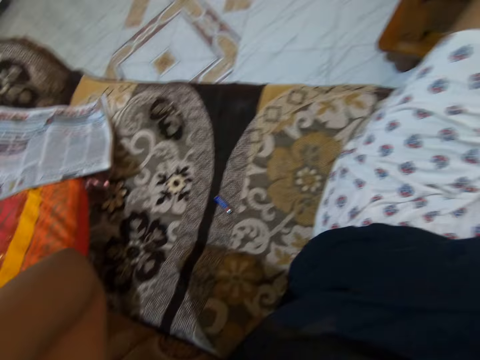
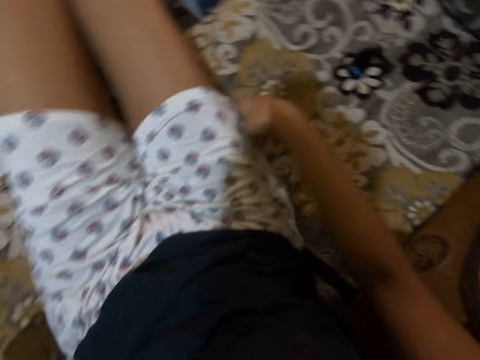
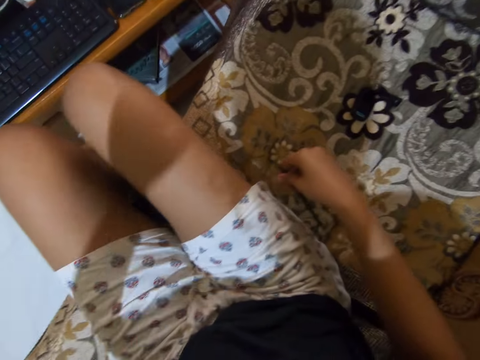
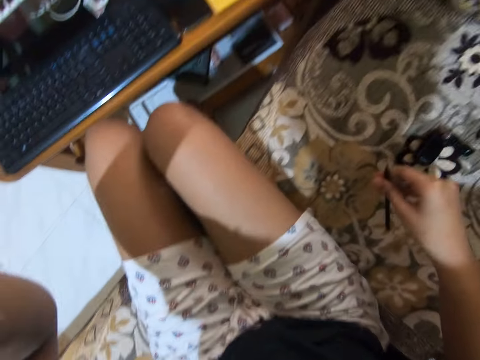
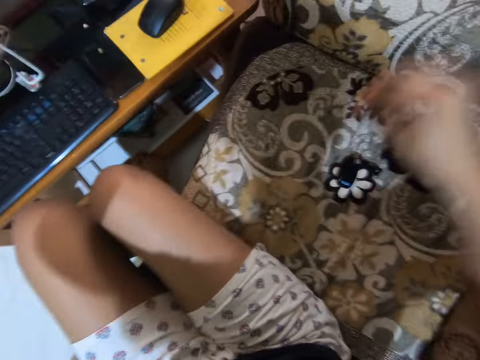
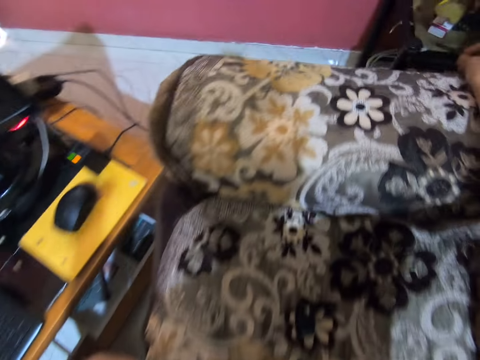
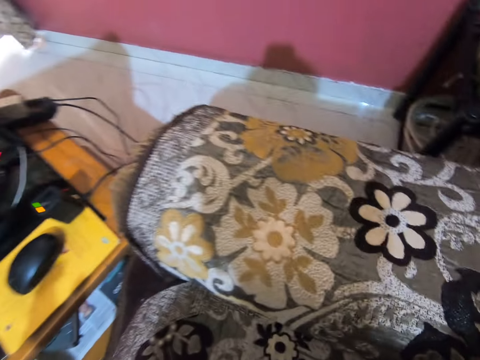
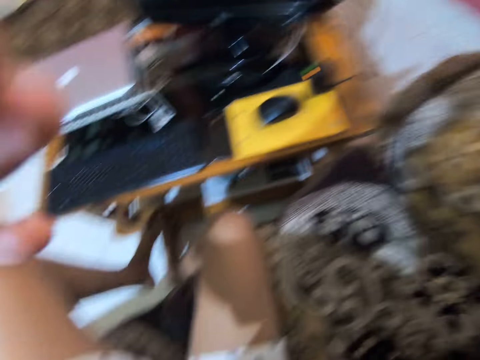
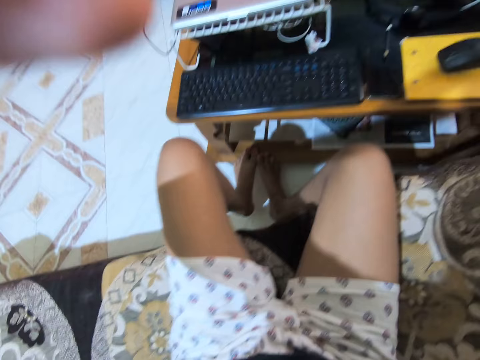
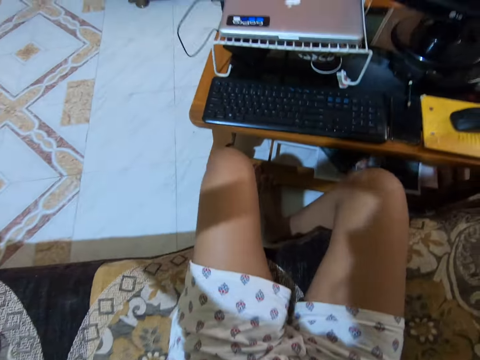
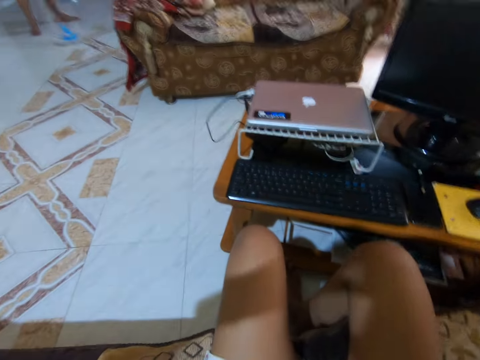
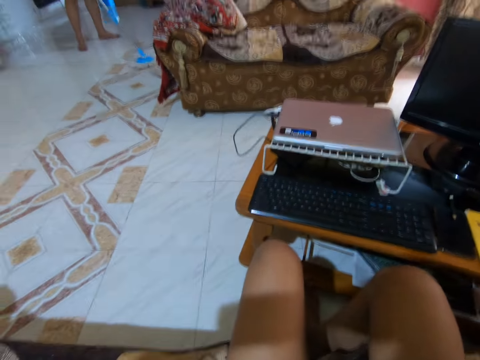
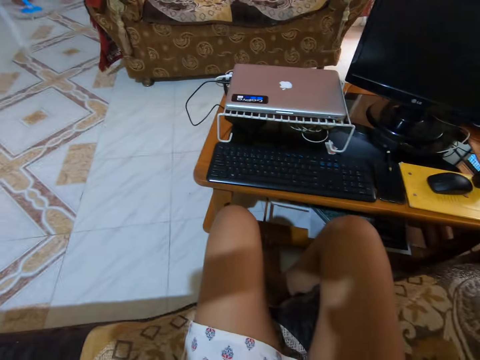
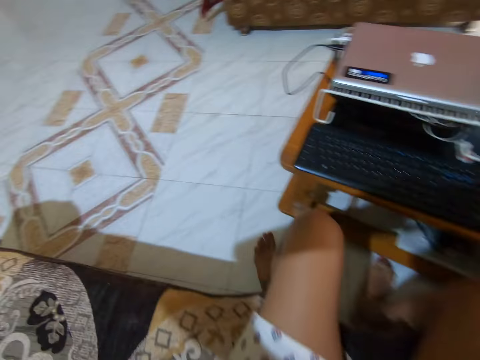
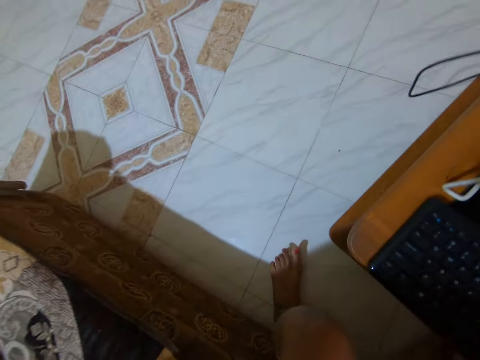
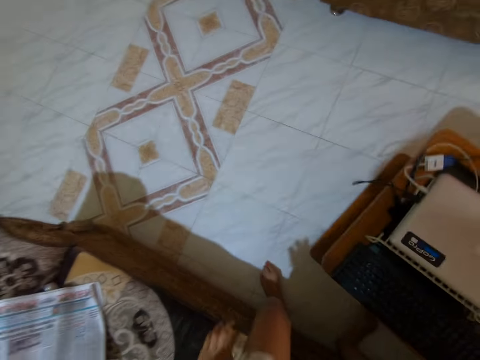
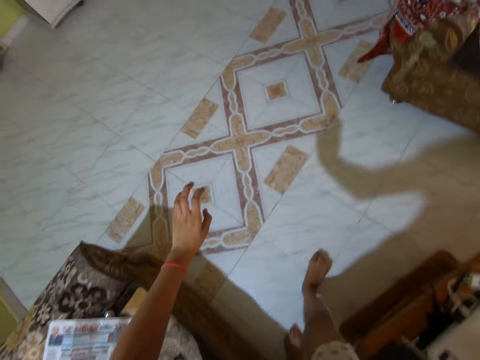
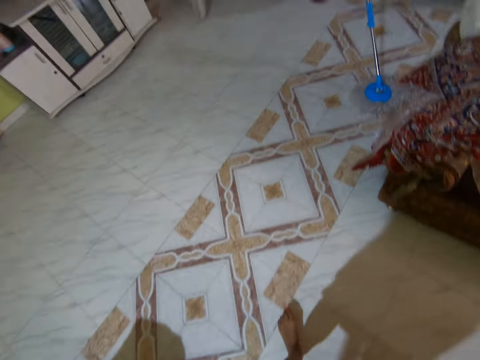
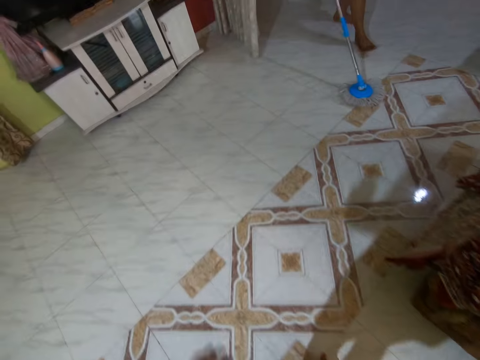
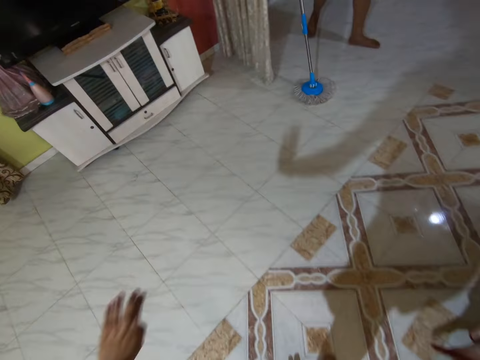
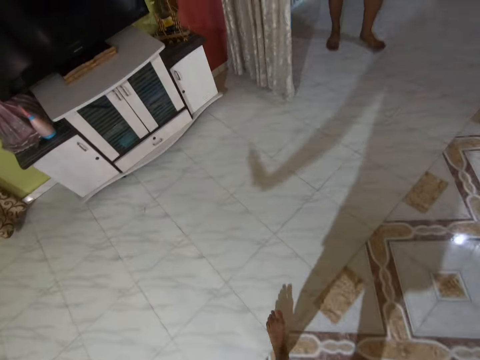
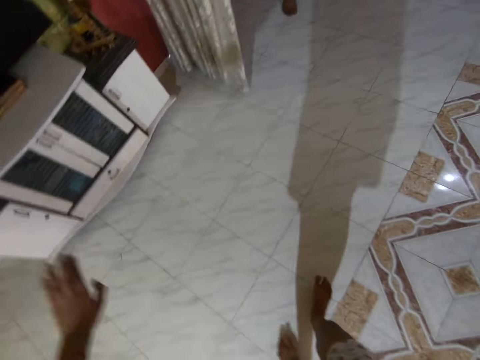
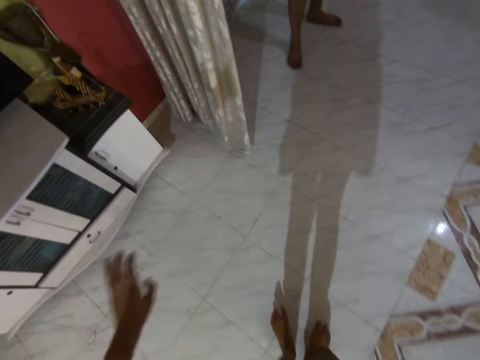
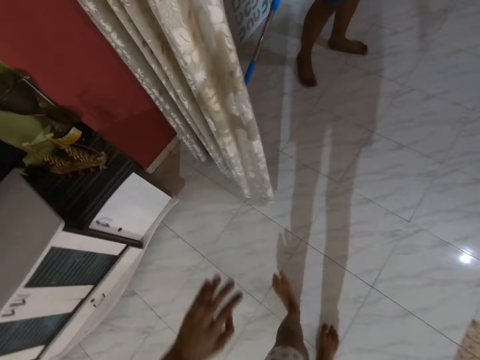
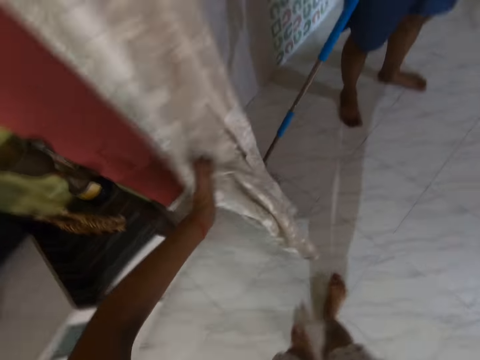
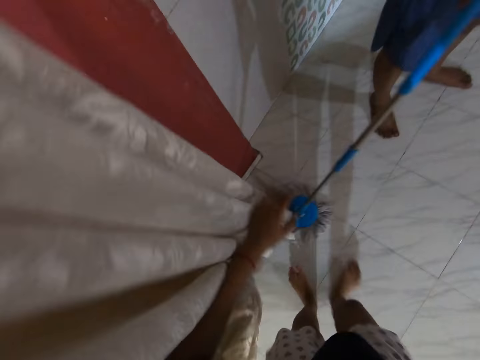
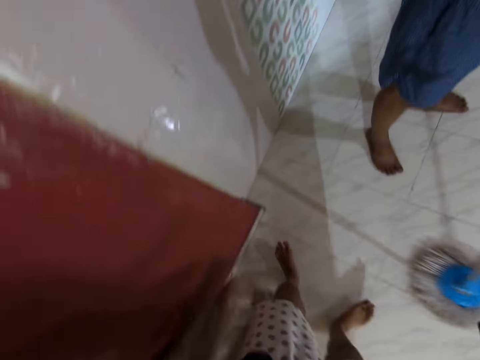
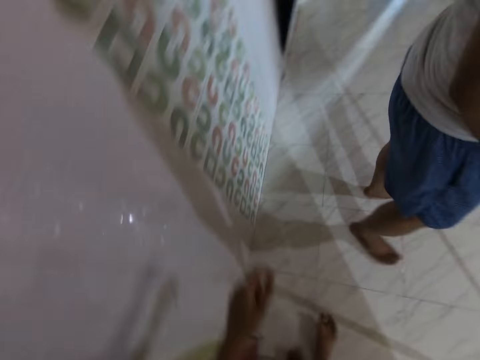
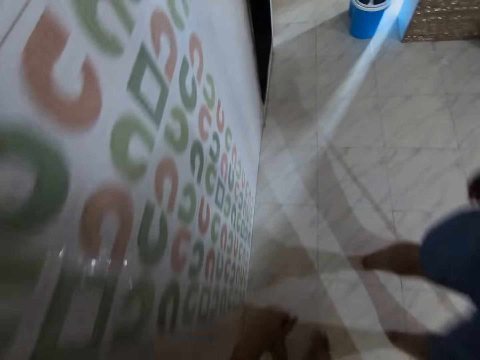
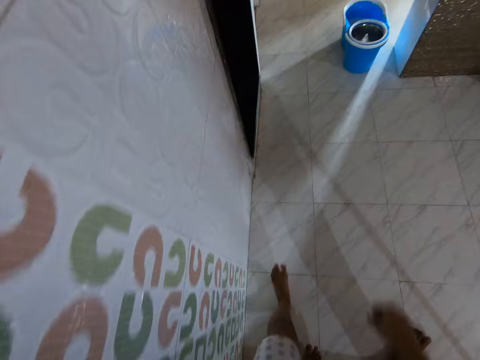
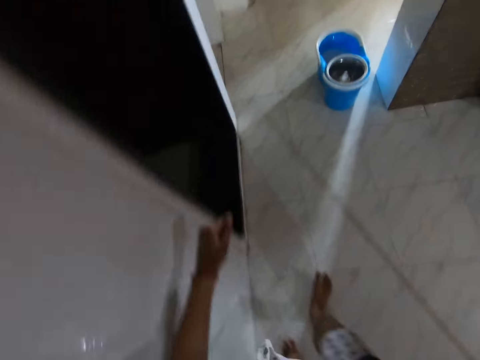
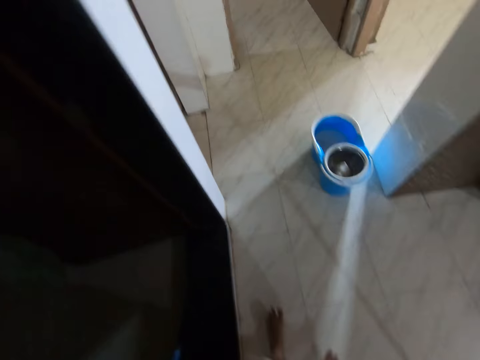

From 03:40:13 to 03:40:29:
The camera wearer picks up a pen. He adjusts a camera. He stands from the couch. He walks past the man. The man cleans the floor with a mop. The camera wearer walks around the house. He pulls back a curtain with his left hand. He walks around the house.

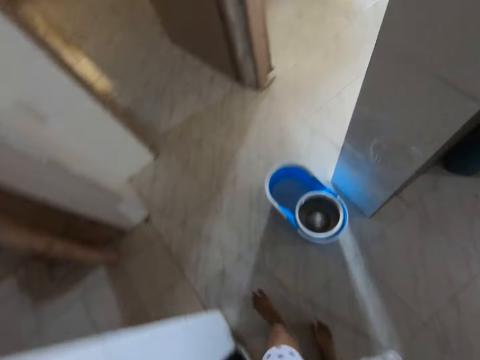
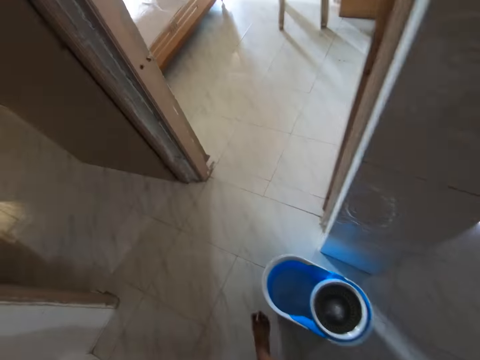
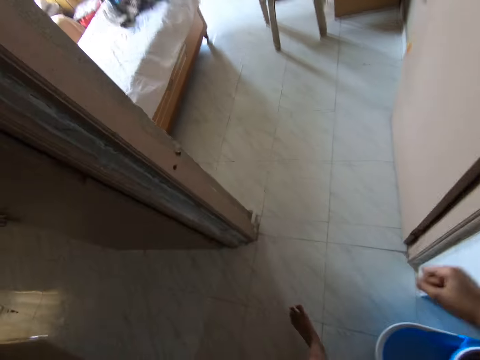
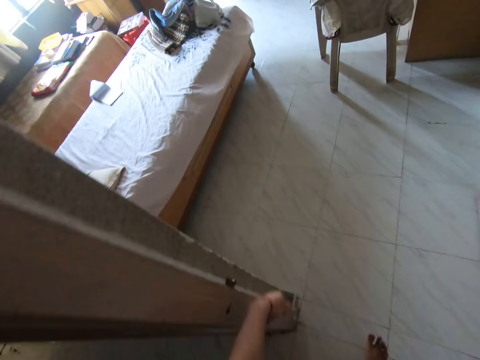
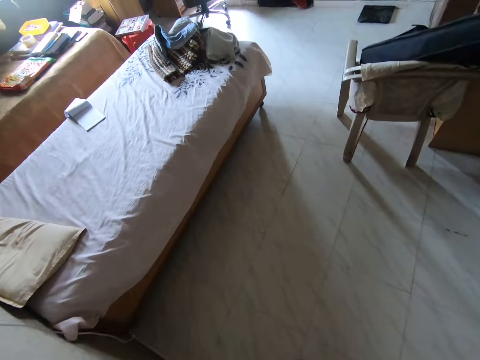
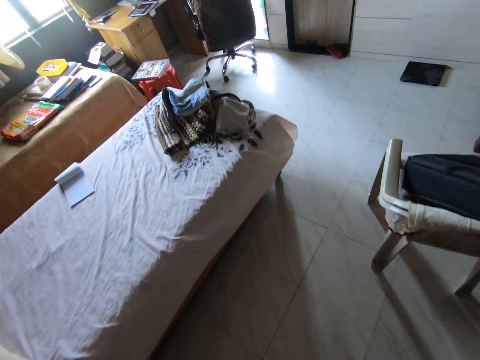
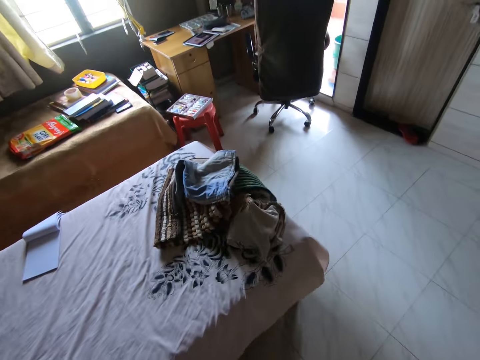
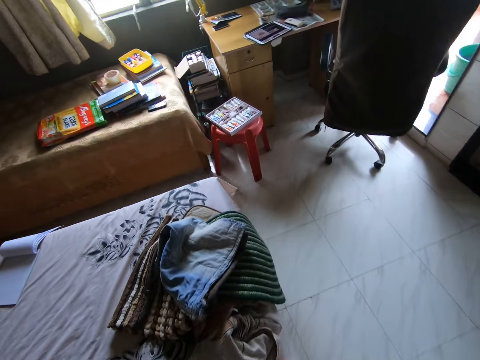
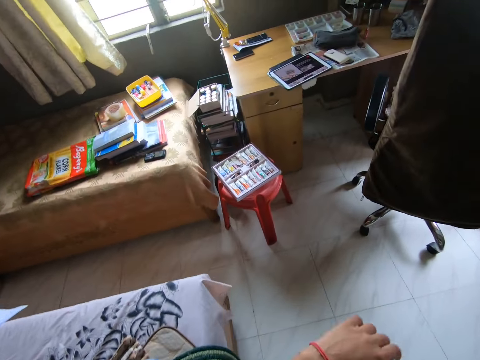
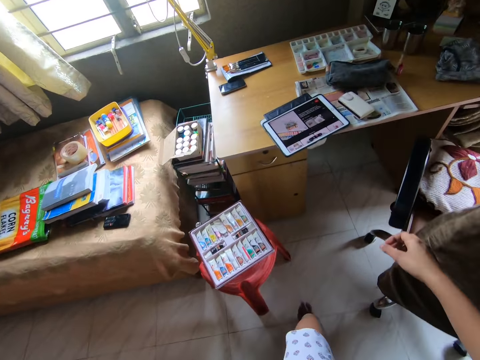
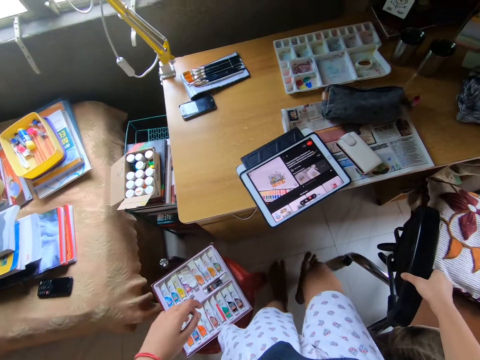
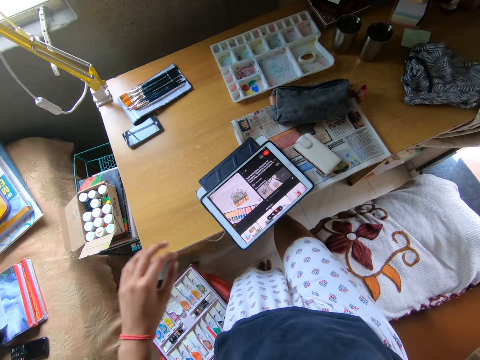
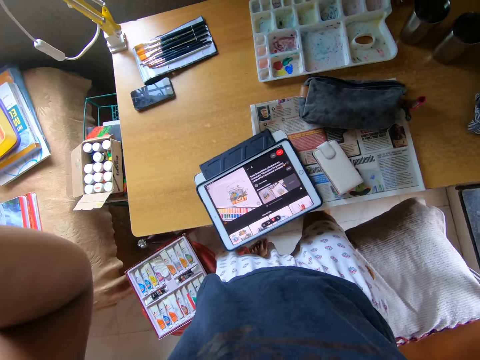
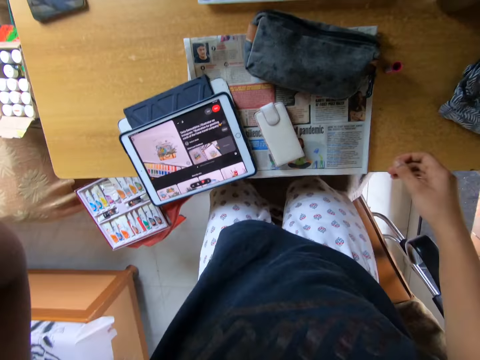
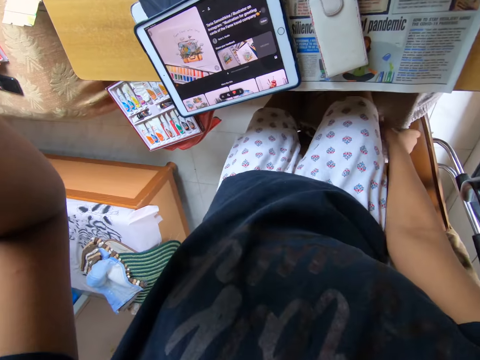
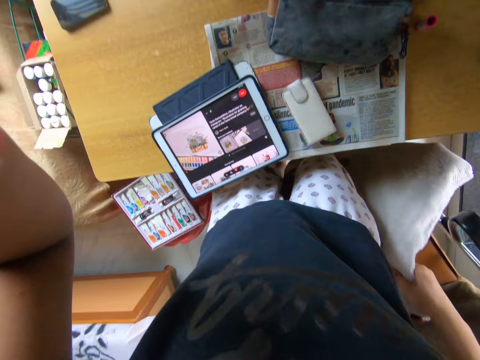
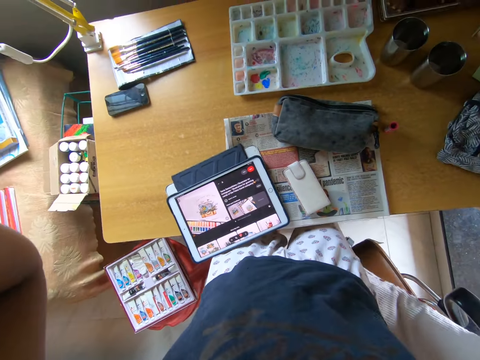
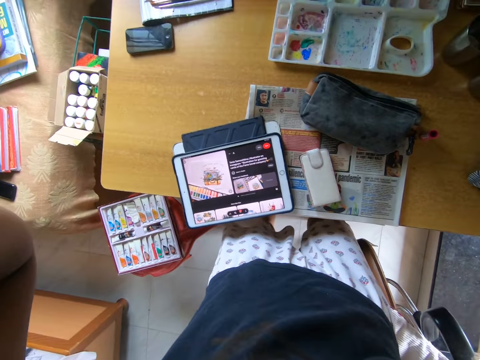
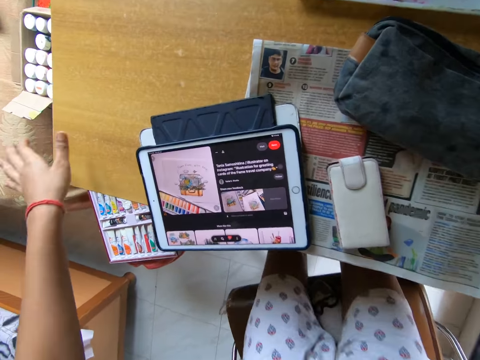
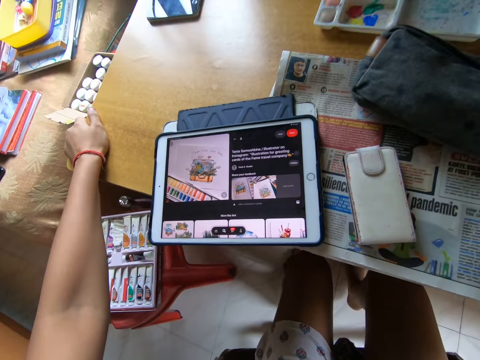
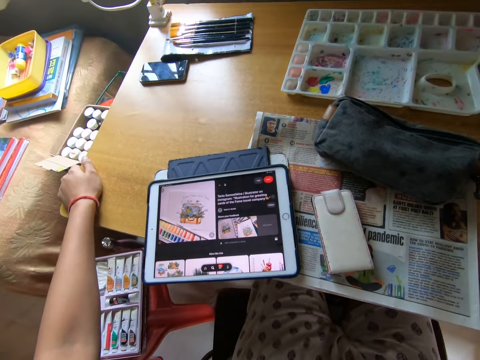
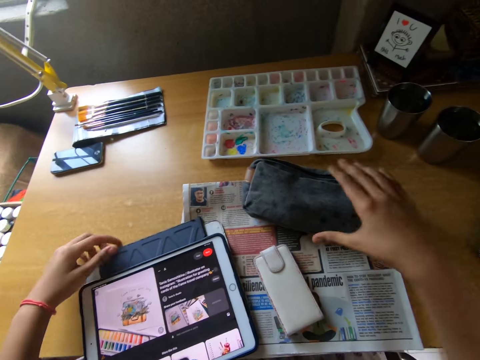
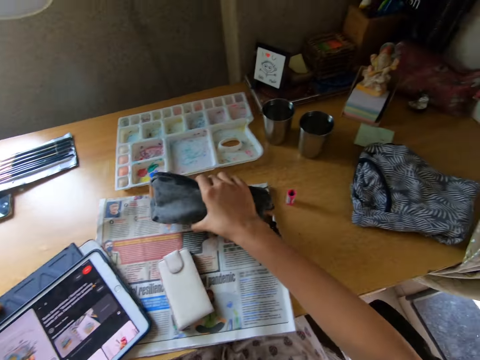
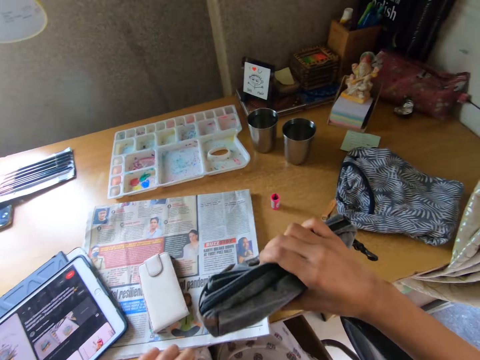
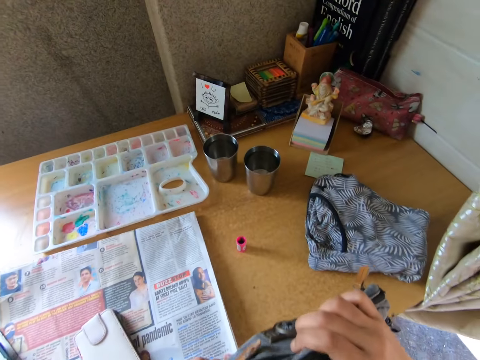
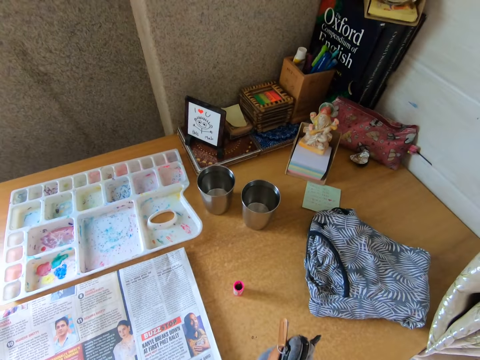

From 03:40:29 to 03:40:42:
The camera wearer walks past a bucket. He walks into a room. He drags a chair in the room with his right hand. He picks up a pillow. He puts the pillow on the chair. He adjusts a cushion on the chair with his right hand. He adjusts the camera on his head with his left hand. He sits on the chair. He moves with the chair. He picks a purse from the table with his right hand.
